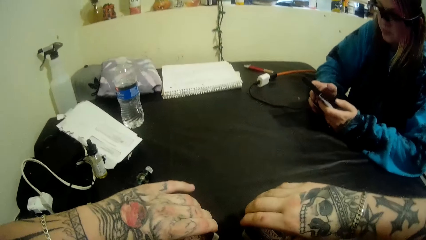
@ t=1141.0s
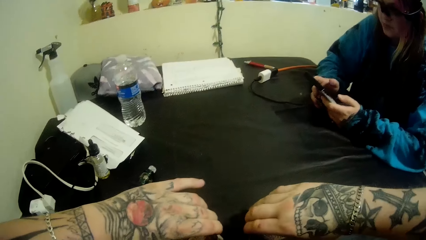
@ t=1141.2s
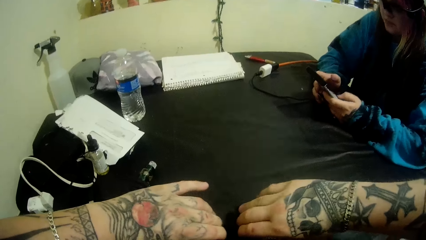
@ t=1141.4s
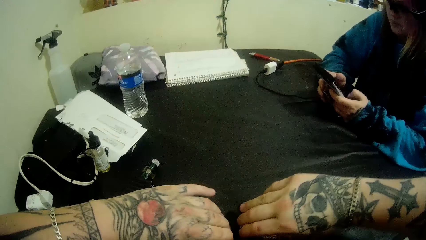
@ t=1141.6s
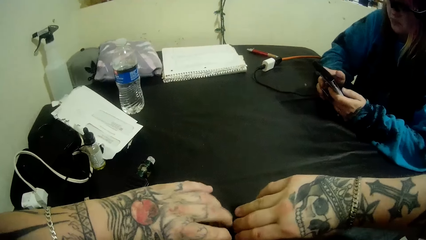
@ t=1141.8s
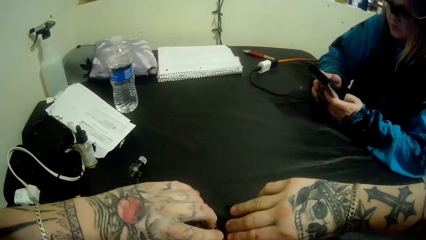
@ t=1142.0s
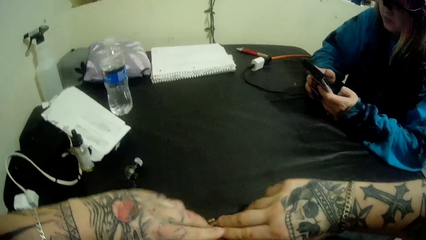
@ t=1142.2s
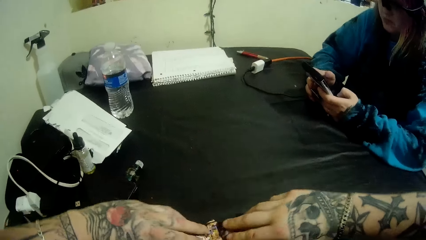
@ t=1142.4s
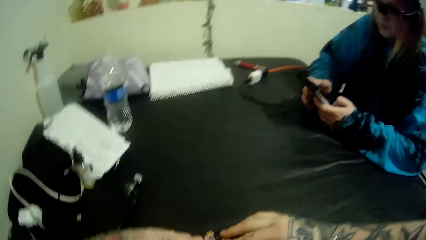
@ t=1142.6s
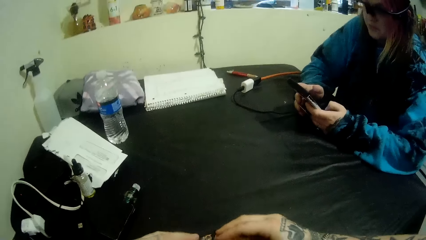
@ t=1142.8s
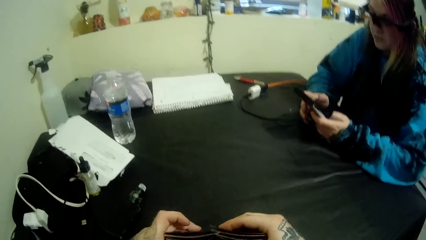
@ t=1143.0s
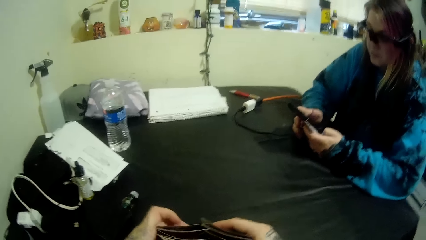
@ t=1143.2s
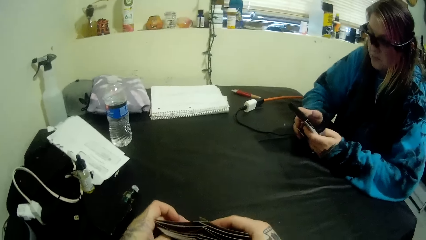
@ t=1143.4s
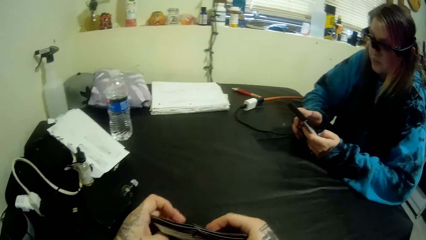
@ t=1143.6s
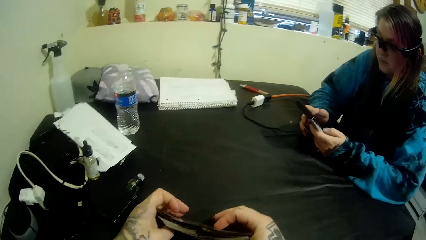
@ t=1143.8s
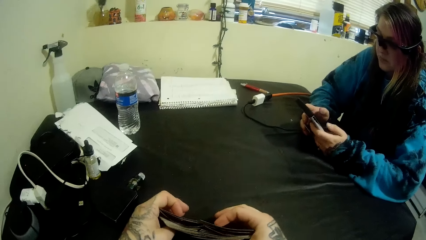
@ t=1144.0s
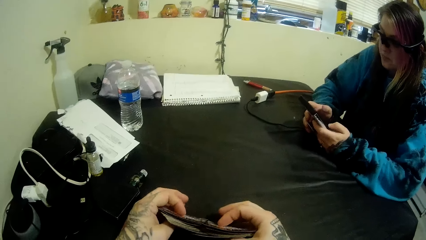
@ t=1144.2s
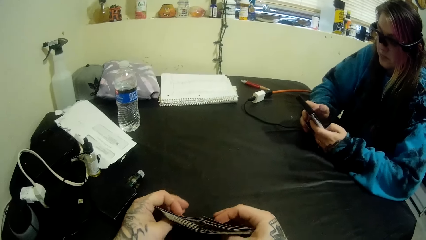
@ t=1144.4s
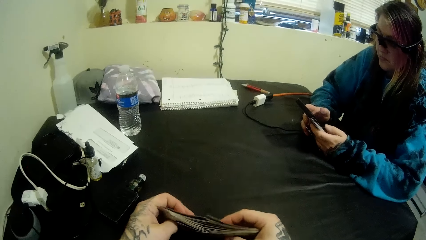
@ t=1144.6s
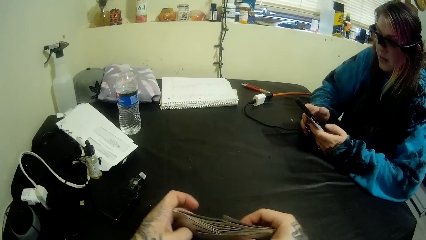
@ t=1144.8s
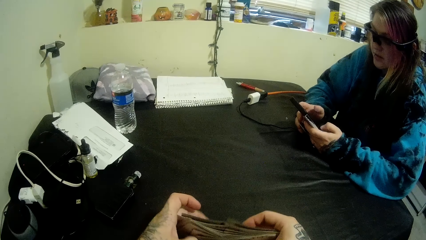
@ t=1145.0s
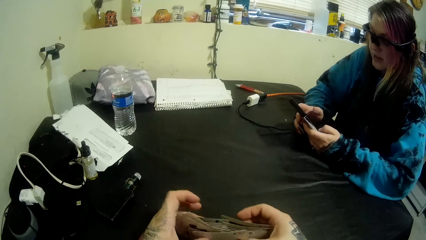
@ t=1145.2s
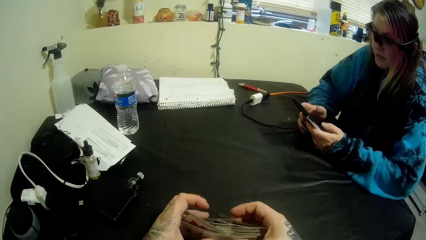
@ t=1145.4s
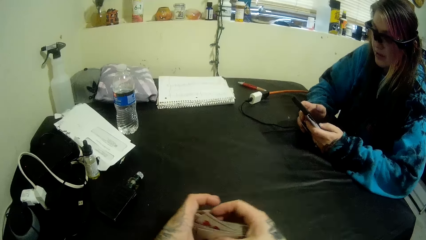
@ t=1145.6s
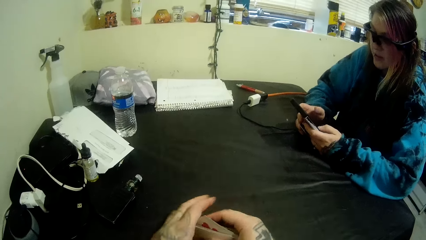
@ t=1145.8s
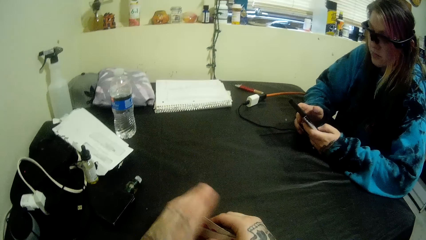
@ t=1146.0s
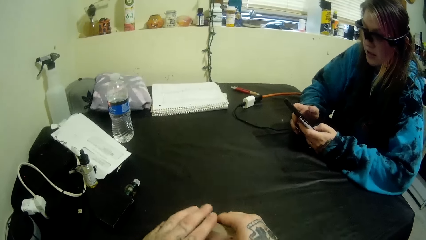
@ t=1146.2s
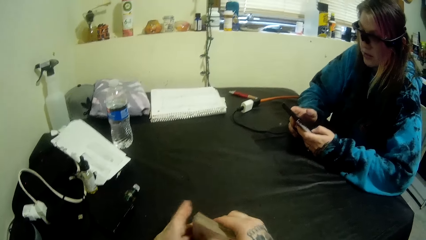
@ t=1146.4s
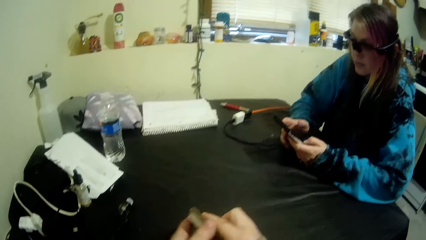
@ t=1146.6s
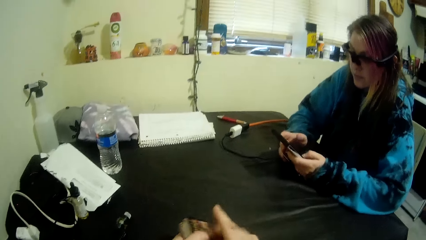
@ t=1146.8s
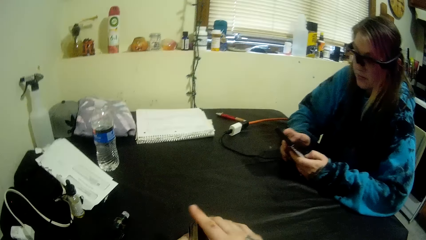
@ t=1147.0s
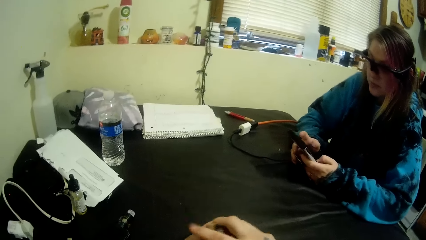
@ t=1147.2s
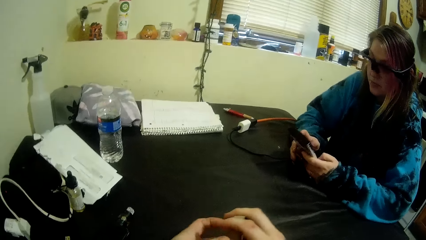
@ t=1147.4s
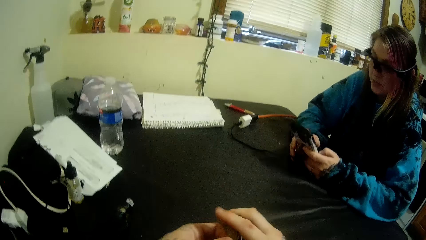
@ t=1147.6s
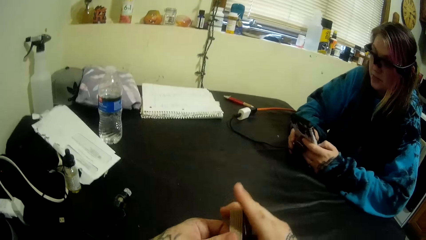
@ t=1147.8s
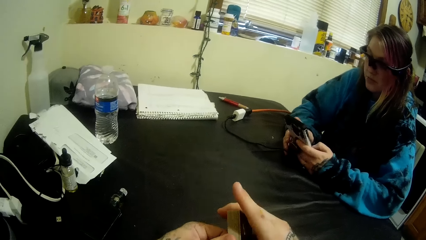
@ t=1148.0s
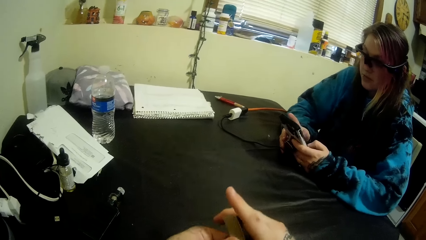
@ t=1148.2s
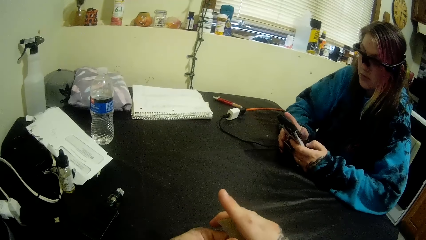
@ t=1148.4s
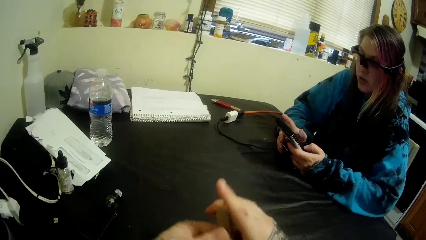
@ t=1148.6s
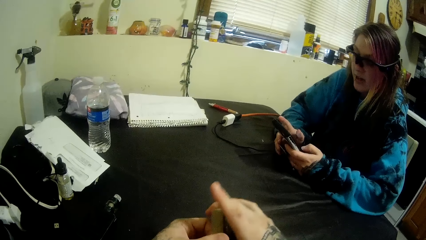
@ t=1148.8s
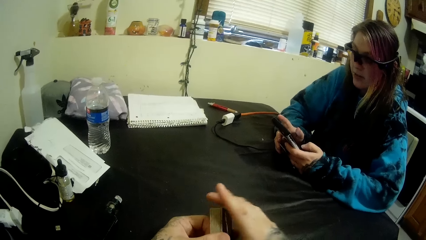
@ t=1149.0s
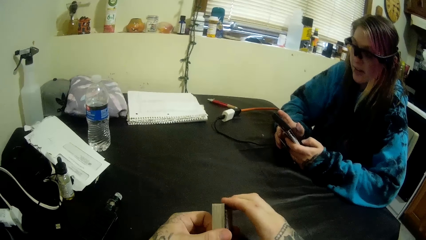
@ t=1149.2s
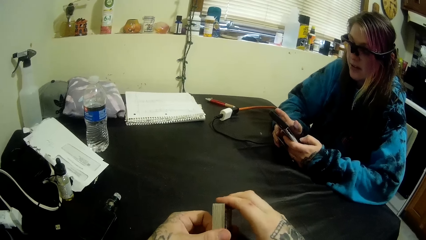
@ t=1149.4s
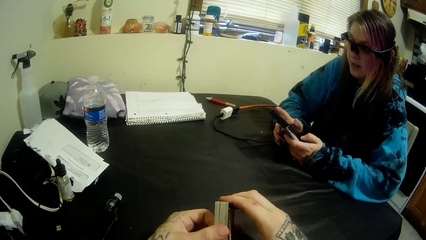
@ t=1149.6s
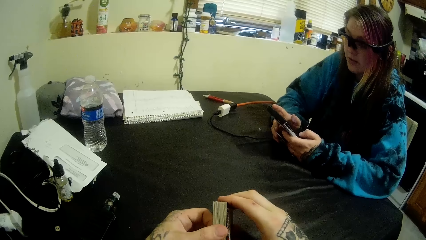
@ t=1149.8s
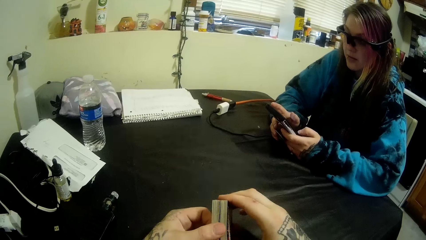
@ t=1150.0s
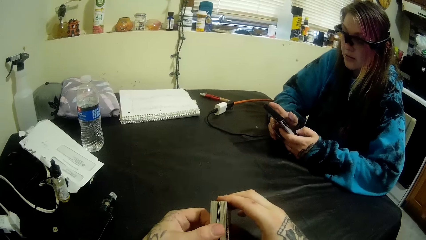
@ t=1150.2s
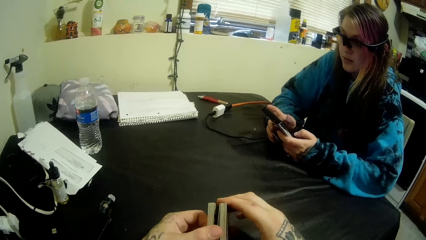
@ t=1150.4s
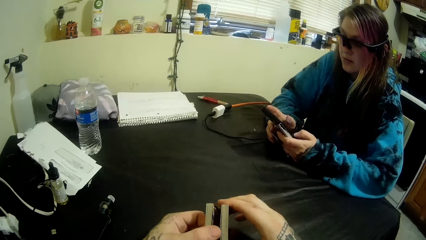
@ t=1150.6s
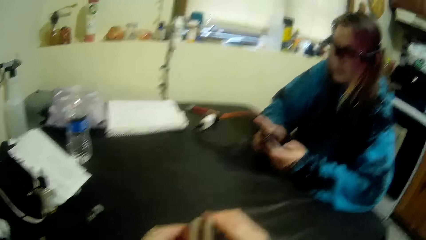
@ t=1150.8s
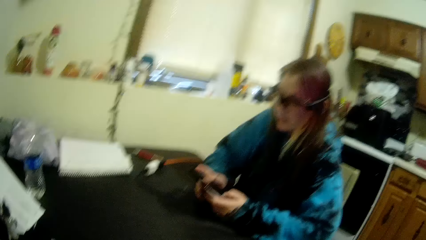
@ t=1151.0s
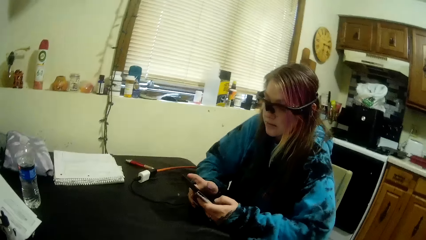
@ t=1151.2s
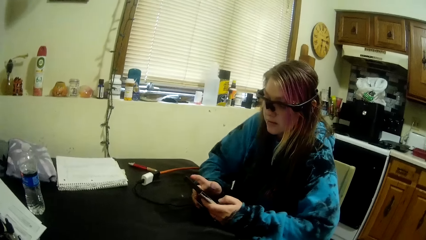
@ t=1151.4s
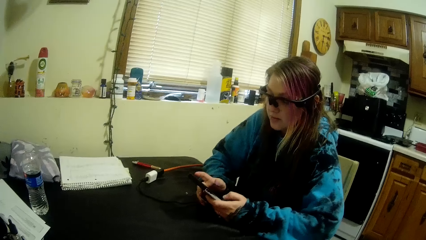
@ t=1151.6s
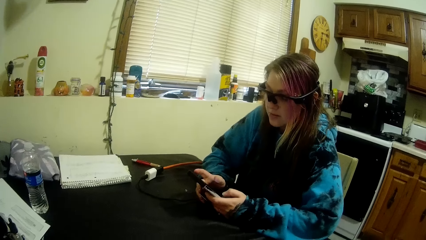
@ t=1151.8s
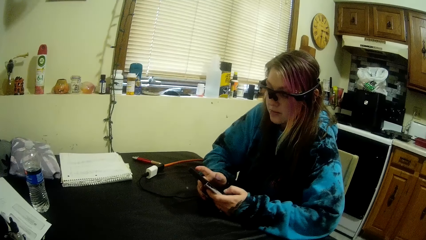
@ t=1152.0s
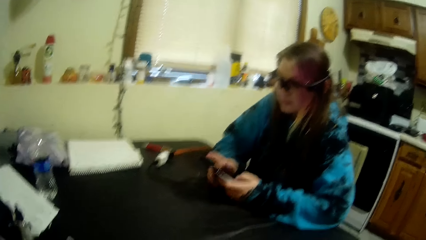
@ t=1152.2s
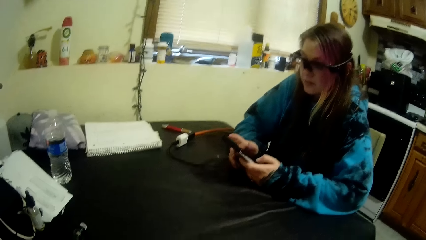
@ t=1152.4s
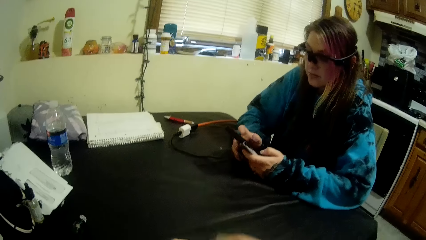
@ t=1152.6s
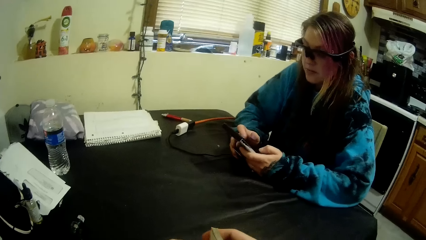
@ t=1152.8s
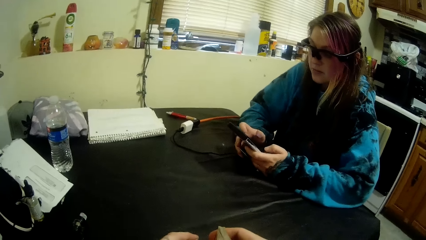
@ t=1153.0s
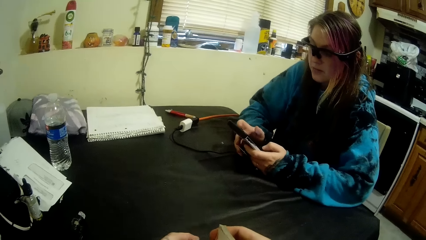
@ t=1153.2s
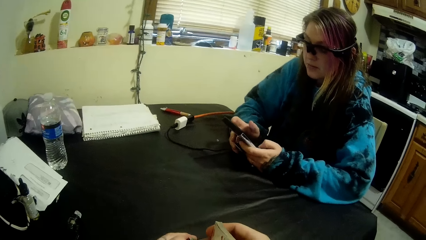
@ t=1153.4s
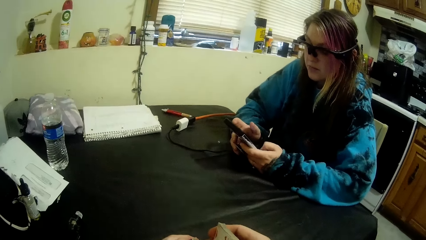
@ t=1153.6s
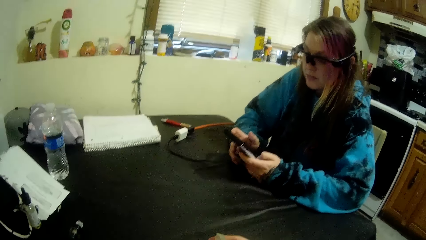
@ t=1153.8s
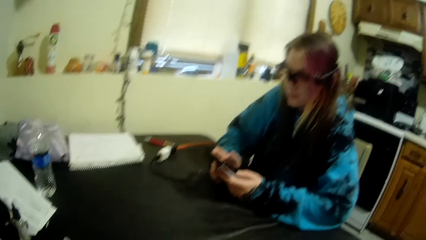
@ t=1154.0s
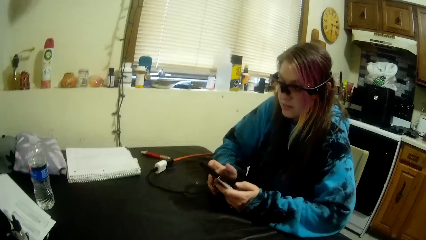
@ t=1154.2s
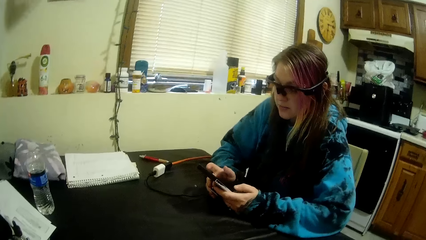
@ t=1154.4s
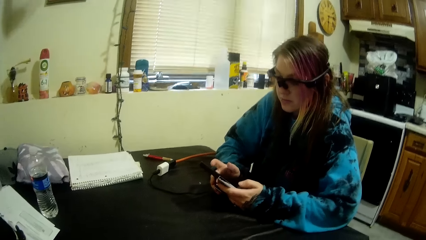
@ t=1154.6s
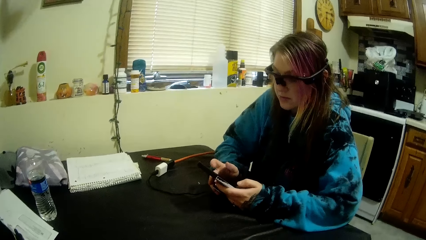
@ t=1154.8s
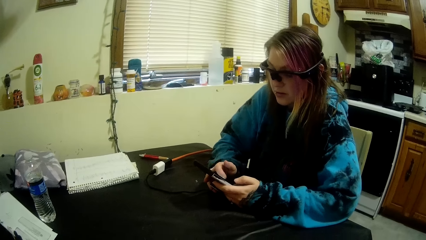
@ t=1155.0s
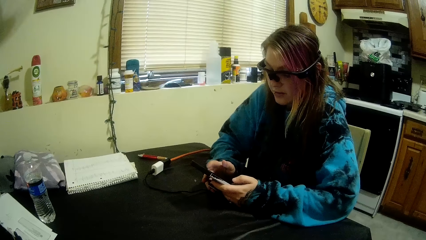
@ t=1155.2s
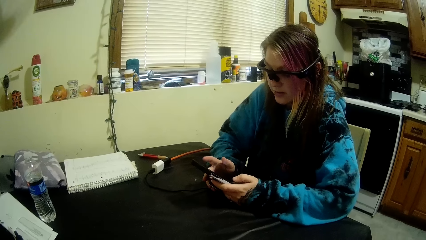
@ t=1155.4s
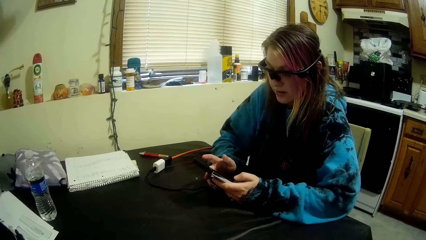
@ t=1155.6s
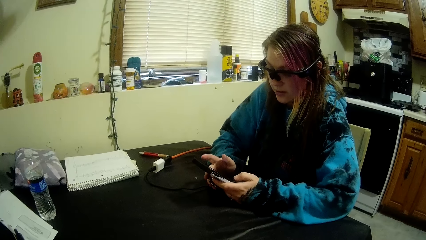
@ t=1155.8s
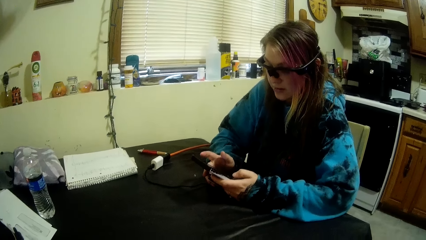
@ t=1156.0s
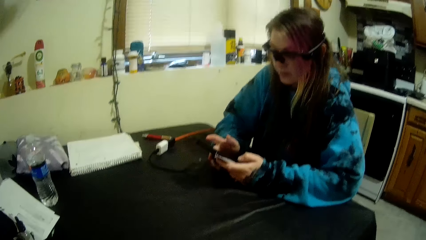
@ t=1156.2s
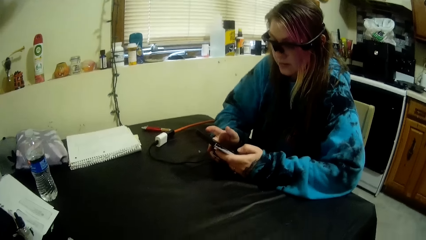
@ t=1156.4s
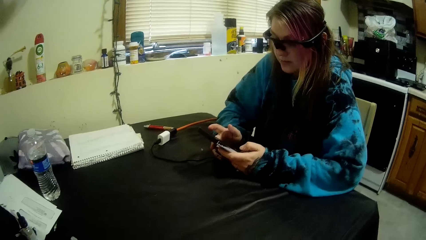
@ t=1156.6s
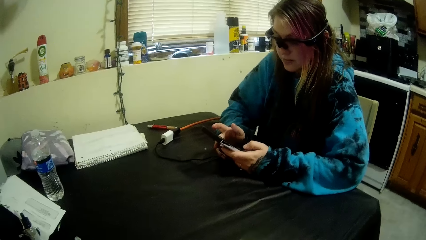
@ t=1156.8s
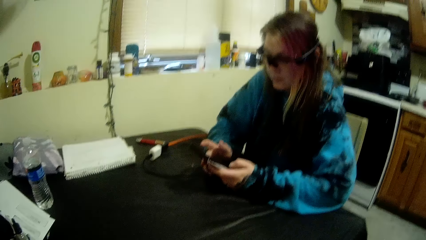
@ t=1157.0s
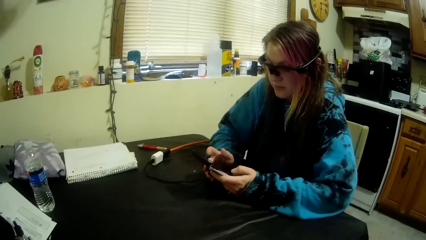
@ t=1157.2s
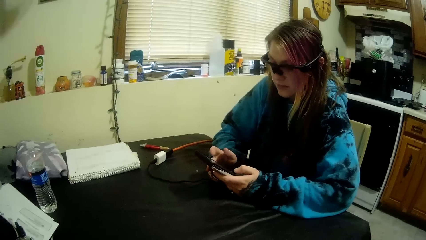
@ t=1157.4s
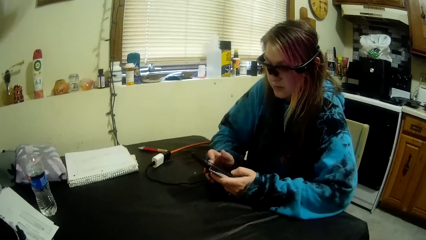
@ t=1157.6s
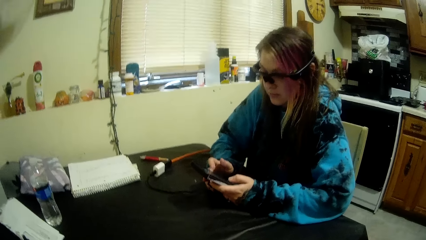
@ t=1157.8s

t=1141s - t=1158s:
The camera wearer shuffles the cards with his hands. A woman talks to the camera wearer. The camera wearer talks to the woman. The woman talks to the camera wearer. The camera wearer talks to the woman.
